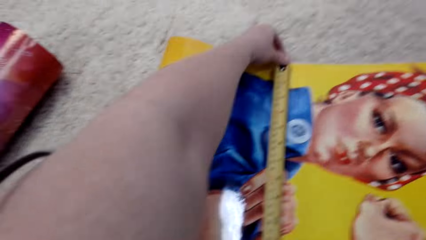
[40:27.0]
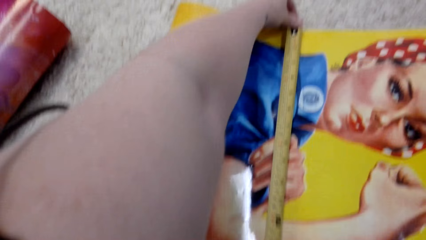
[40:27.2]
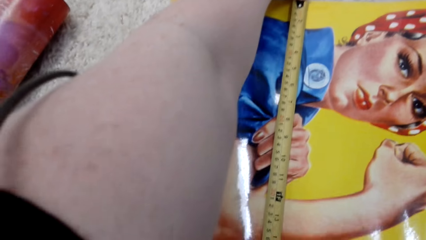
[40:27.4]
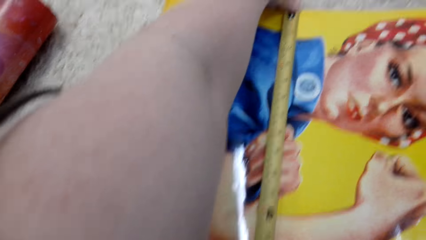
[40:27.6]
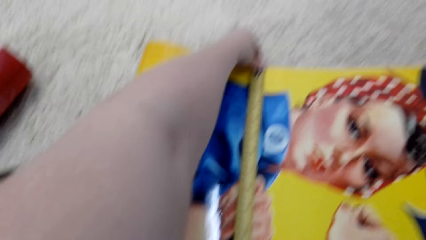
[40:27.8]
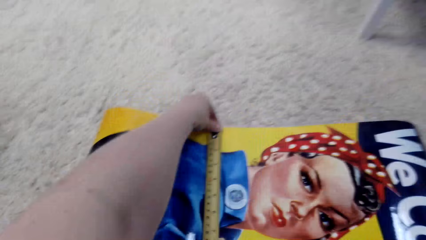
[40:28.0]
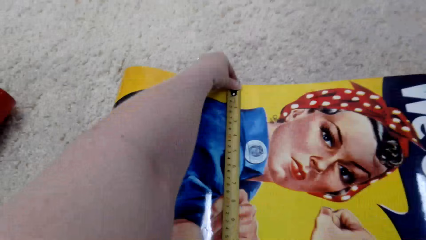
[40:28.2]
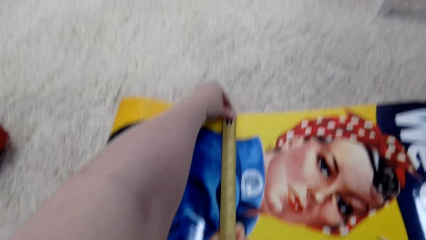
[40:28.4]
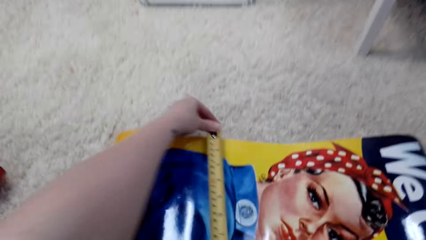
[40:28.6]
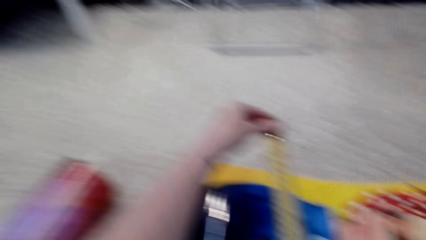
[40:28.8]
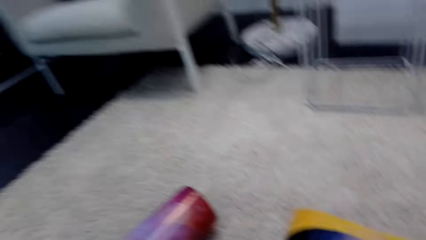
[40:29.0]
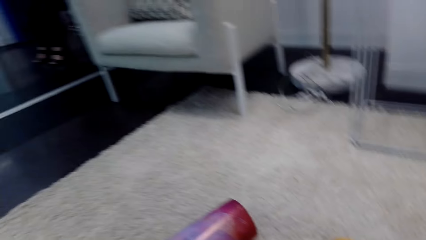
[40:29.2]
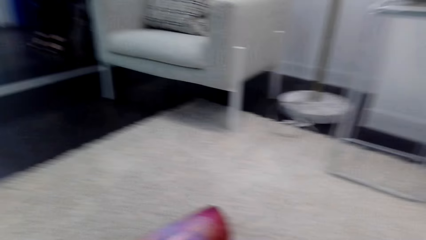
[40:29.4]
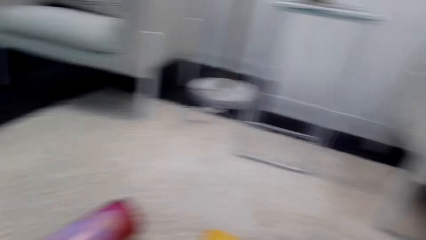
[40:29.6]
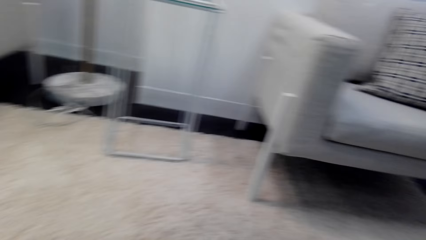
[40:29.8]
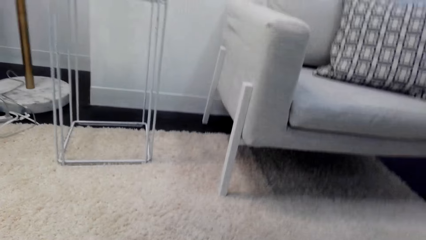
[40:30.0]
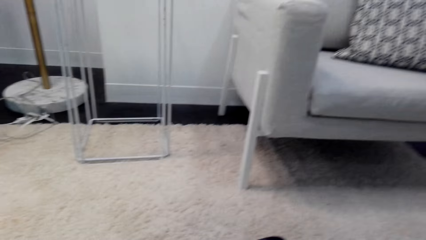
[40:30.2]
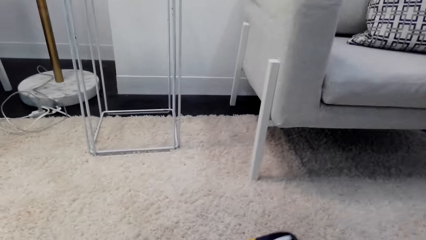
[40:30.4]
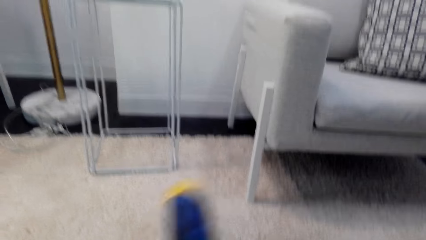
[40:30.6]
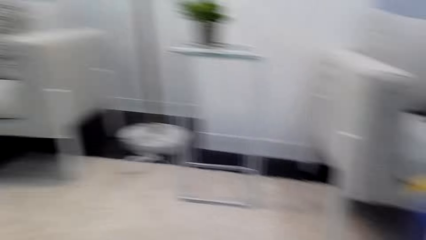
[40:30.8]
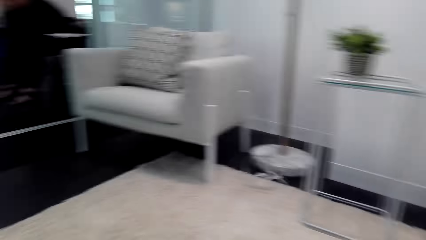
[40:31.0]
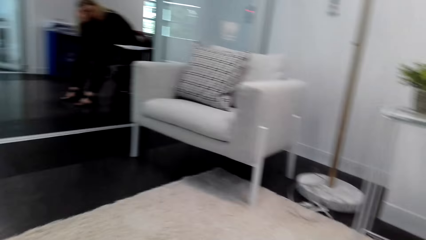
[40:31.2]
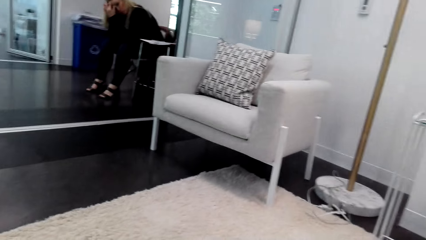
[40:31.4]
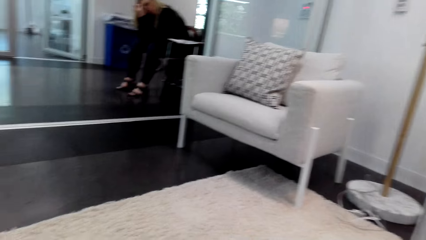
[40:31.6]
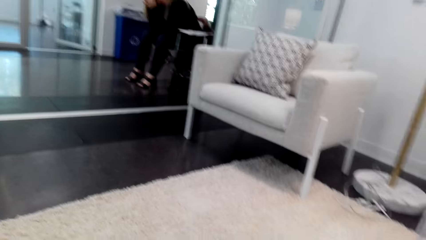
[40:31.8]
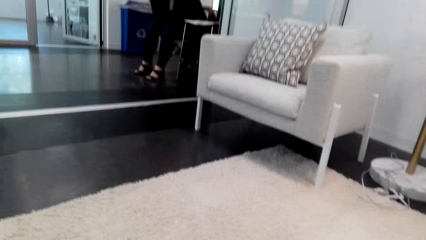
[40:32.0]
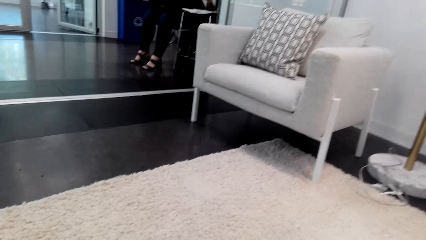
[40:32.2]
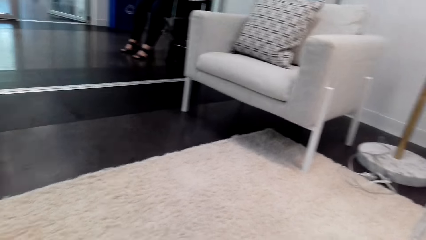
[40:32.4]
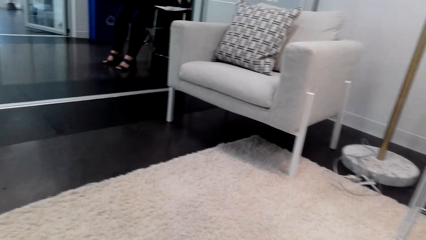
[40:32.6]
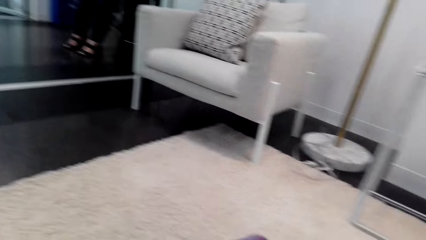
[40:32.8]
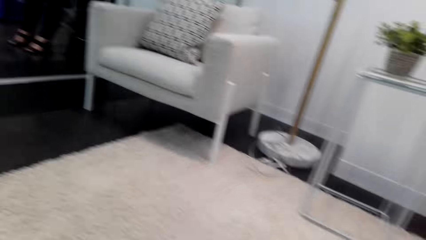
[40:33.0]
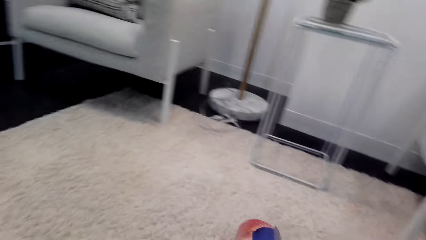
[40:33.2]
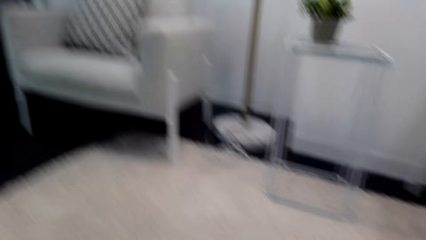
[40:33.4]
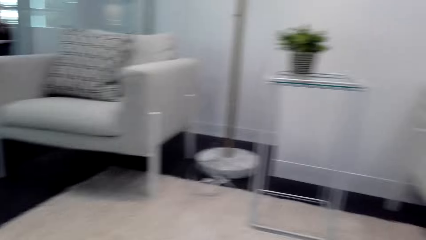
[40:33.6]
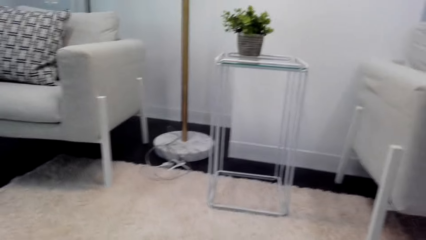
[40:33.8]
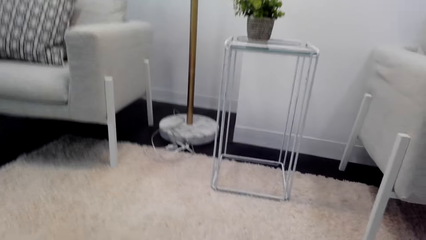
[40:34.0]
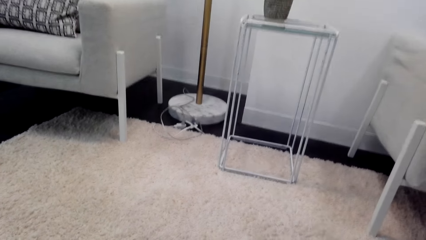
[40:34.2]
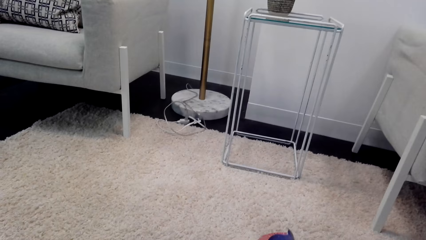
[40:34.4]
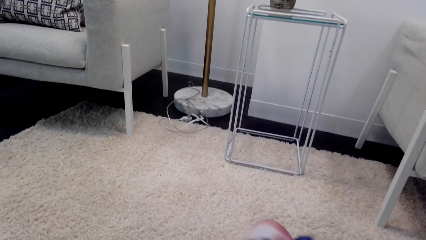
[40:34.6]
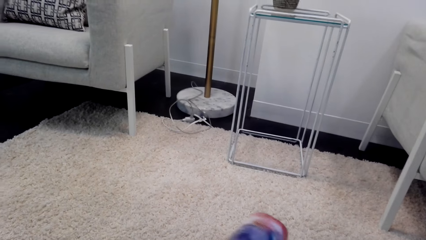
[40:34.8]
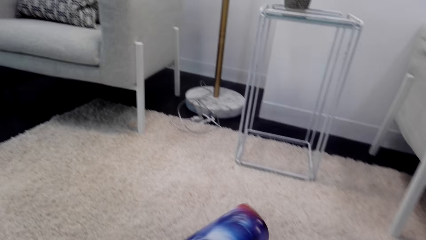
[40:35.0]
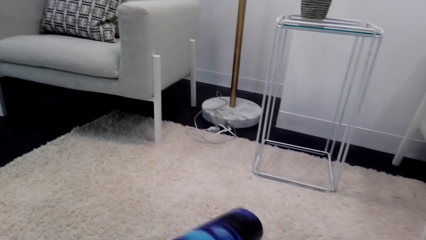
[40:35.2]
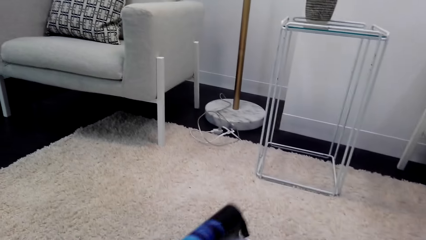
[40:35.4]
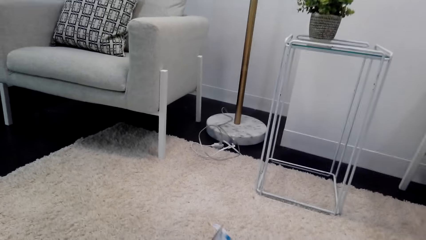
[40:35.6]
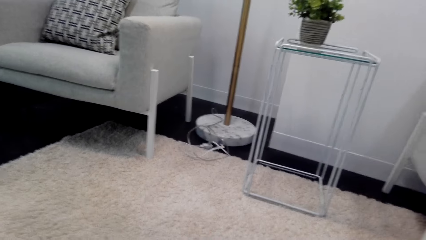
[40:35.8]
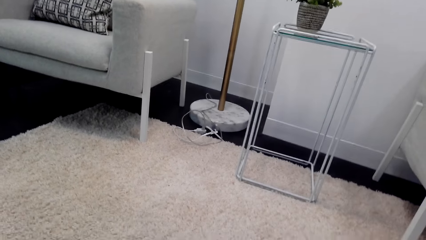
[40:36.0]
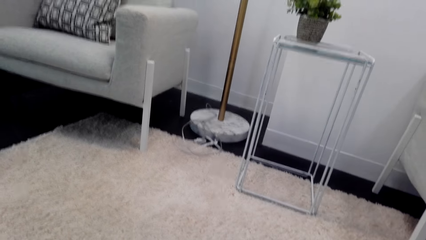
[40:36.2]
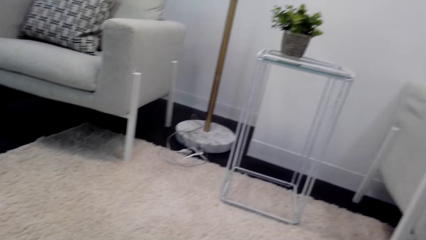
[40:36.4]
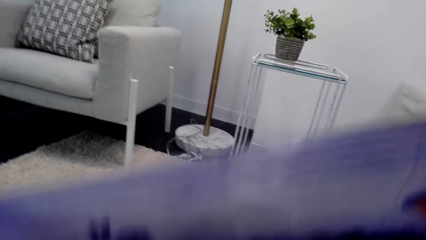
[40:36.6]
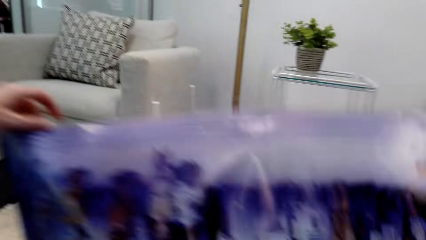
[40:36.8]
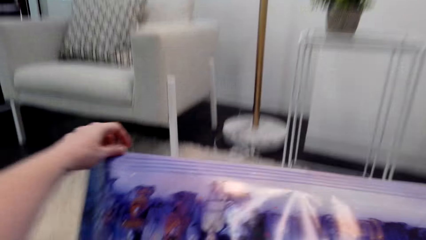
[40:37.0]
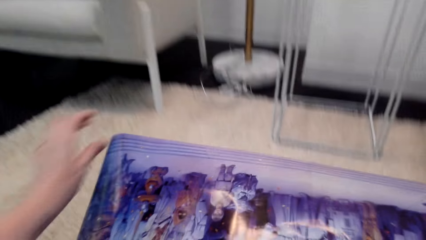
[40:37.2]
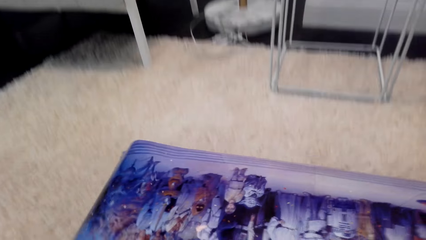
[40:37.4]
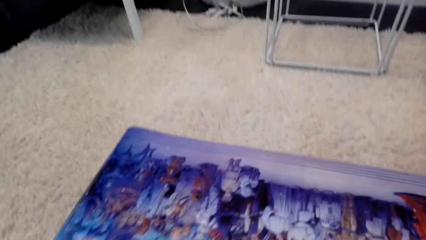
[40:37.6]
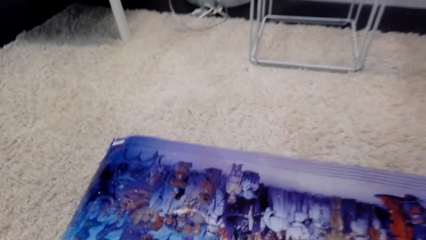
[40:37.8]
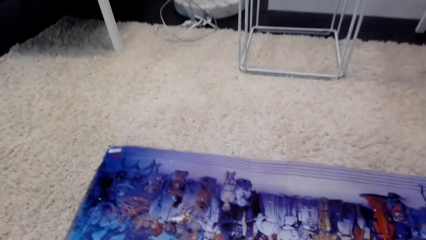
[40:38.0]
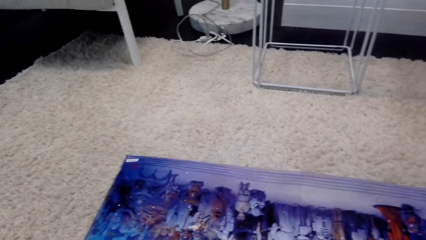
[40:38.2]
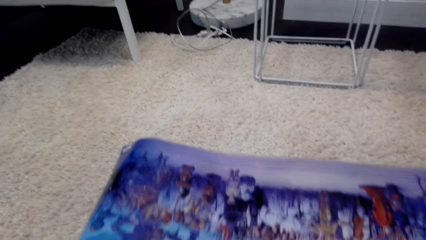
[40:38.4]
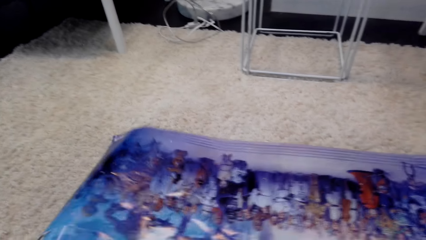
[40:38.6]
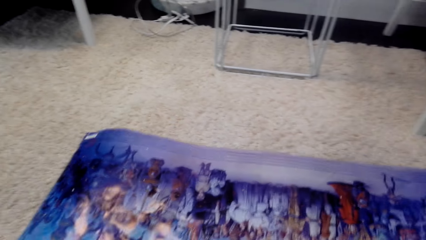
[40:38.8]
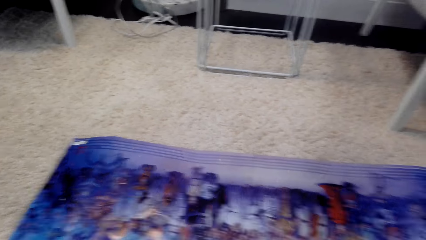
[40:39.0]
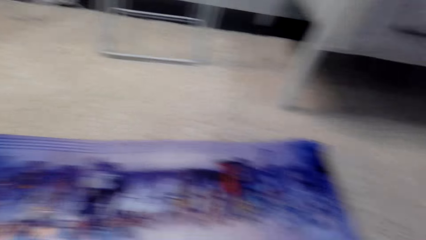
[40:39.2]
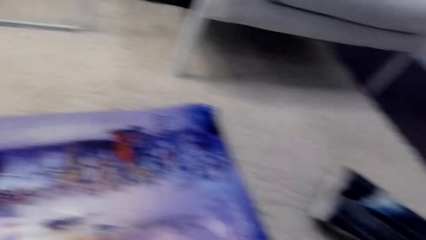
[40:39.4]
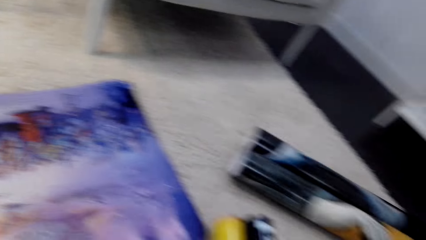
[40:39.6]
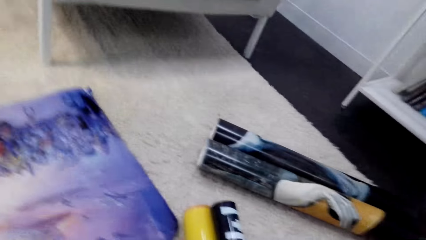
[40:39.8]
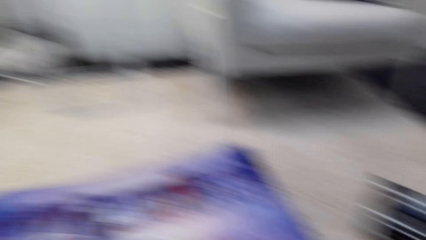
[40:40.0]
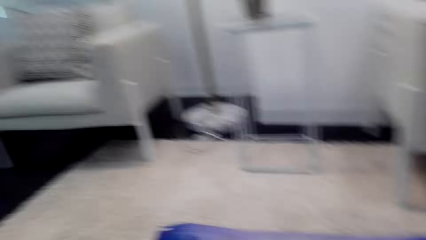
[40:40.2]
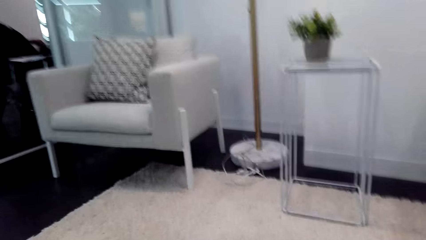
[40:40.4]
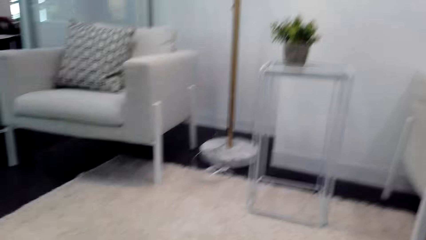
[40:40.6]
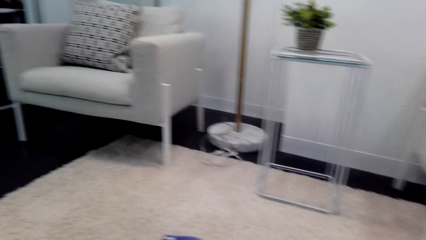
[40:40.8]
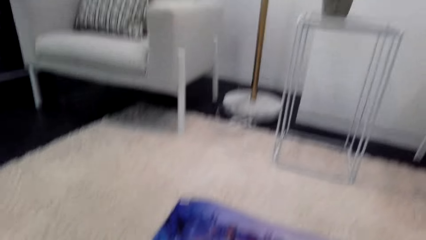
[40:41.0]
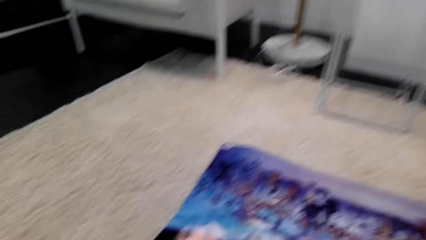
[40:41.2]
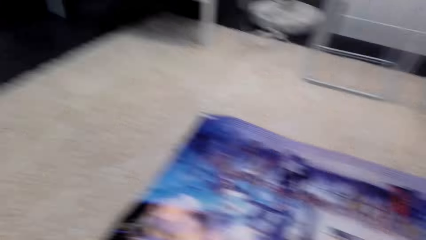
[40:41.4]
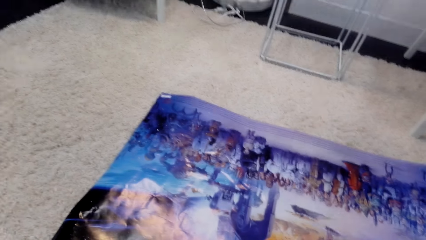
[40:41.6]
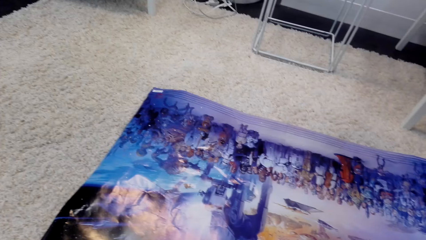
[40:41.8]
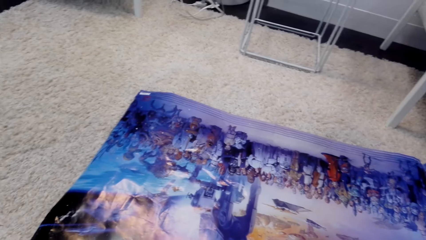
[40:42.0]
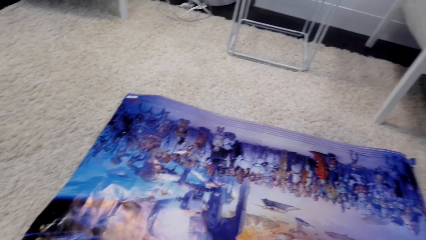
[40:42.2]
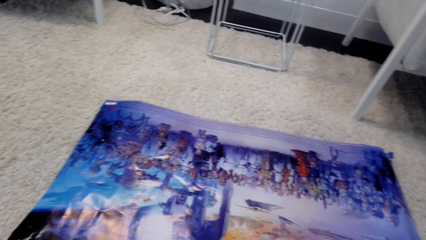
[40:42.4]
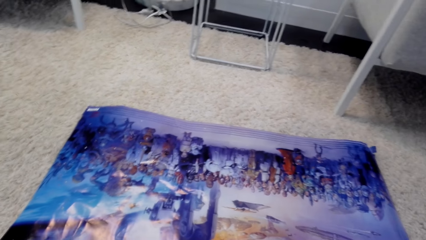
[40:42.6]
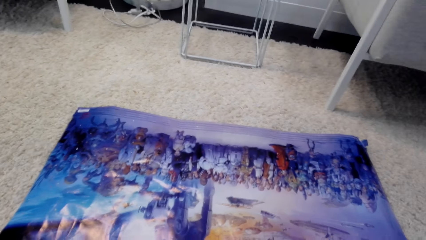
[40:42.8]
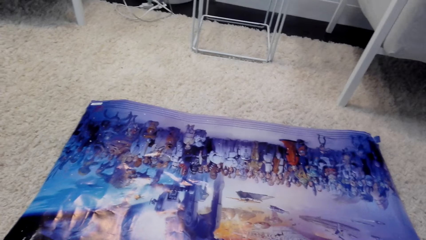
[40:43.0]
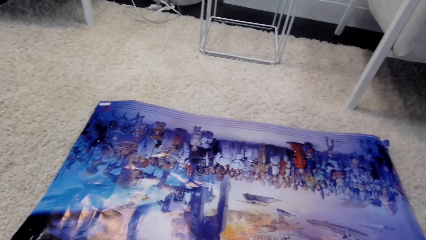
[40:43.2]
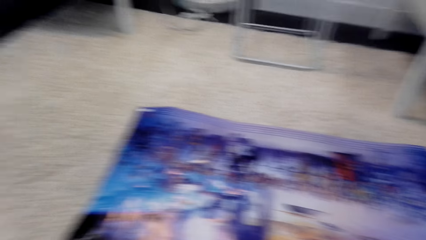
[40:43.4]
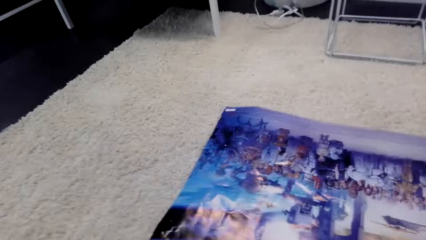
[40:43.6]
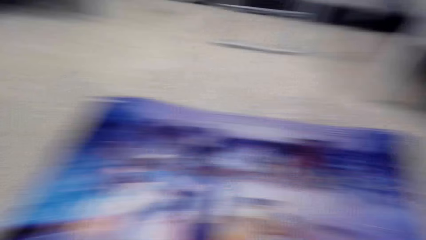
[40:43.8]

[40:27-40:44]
The camera wearer pulls out the tape measure. They measure the wall art with the tape measure. They pull back the tape measure. They lift a folded paper of artwork. They walk in the house. They unfold a sheet of artwork. They place the sheet of artwork on the carpet. They spread the wall art. They turn. They turn again.
